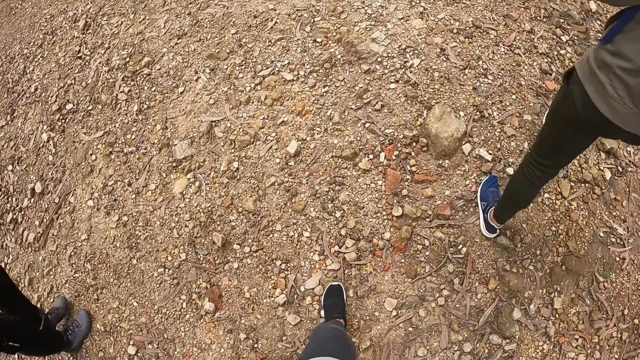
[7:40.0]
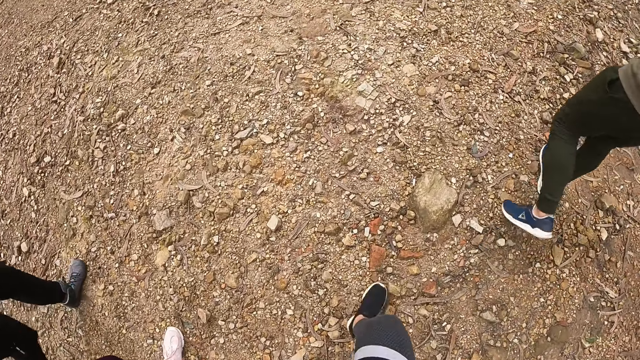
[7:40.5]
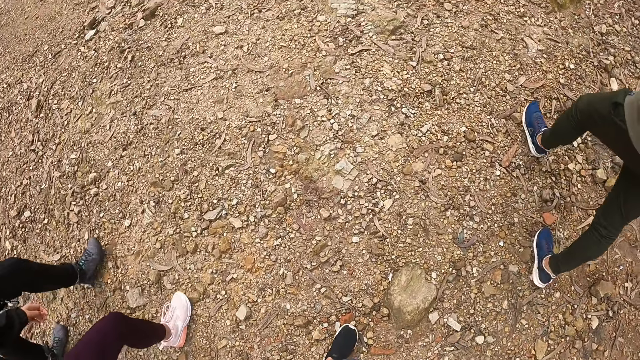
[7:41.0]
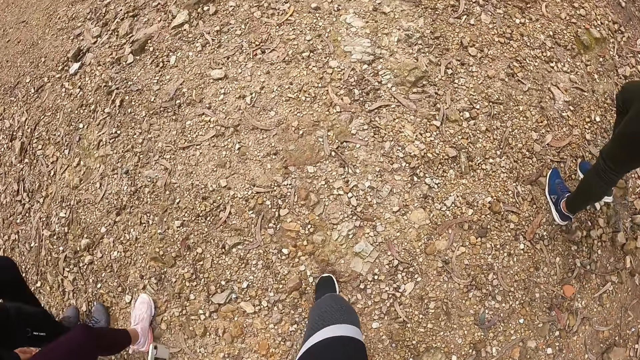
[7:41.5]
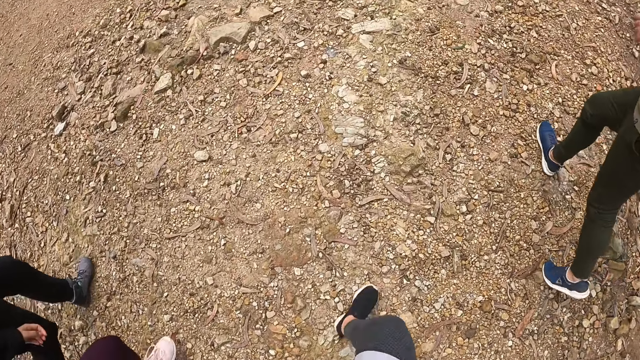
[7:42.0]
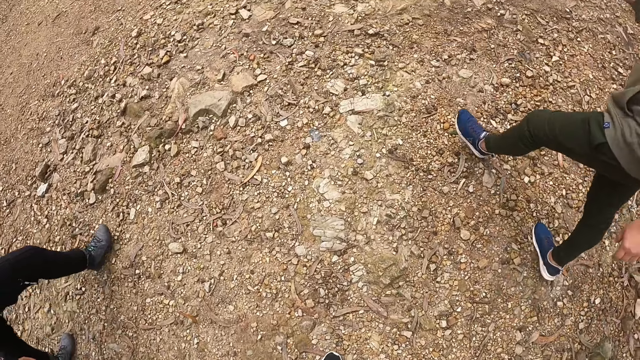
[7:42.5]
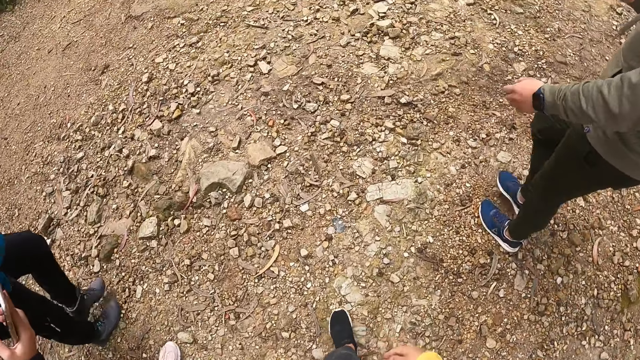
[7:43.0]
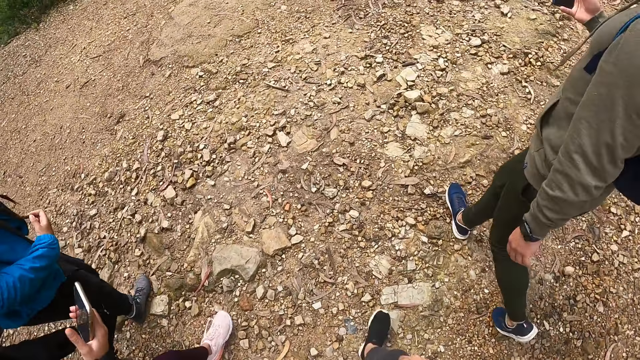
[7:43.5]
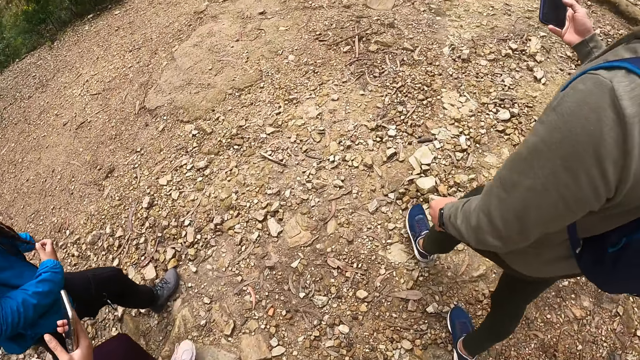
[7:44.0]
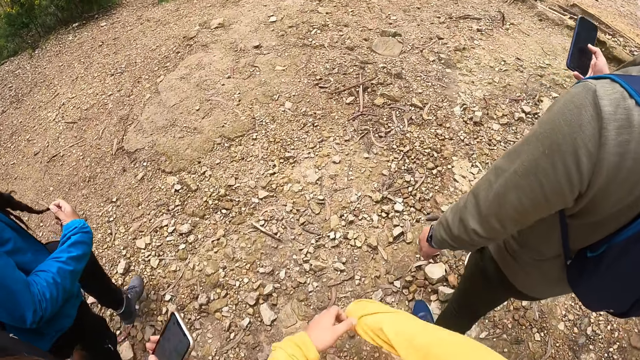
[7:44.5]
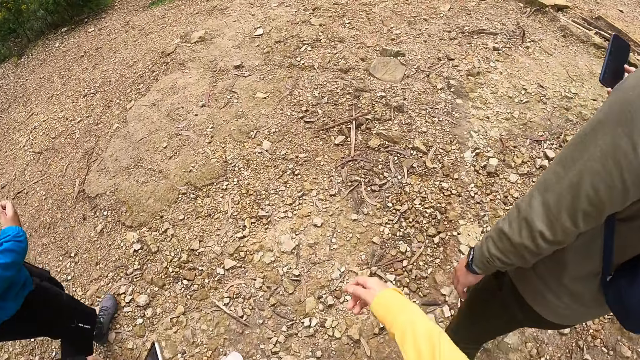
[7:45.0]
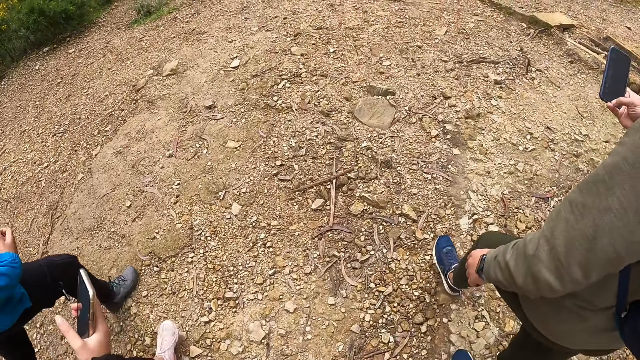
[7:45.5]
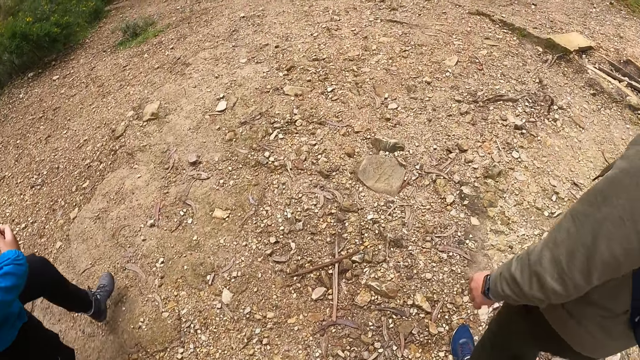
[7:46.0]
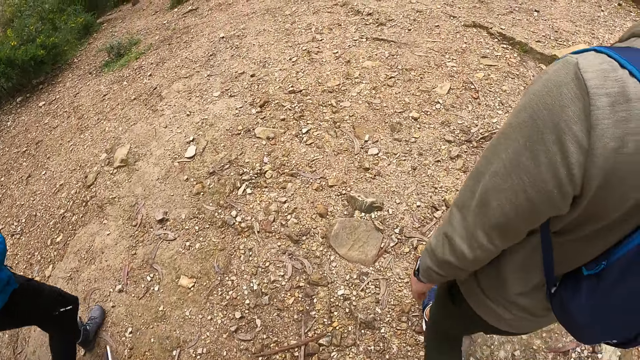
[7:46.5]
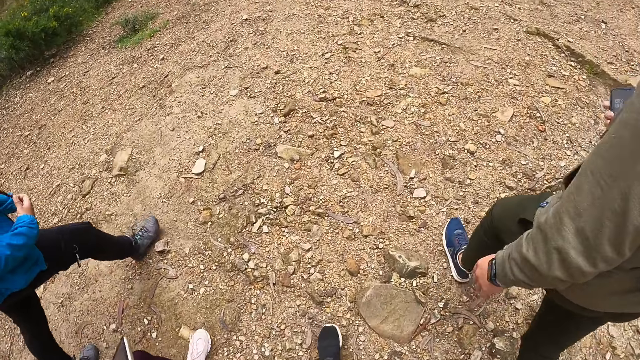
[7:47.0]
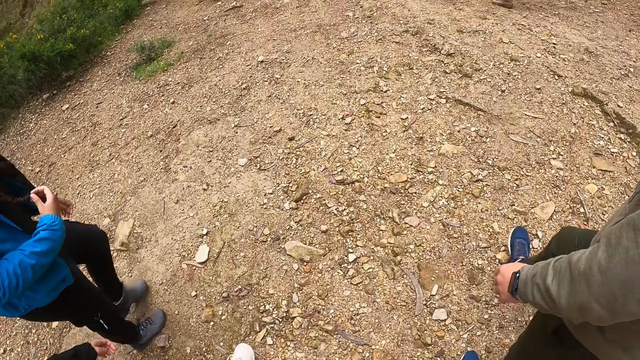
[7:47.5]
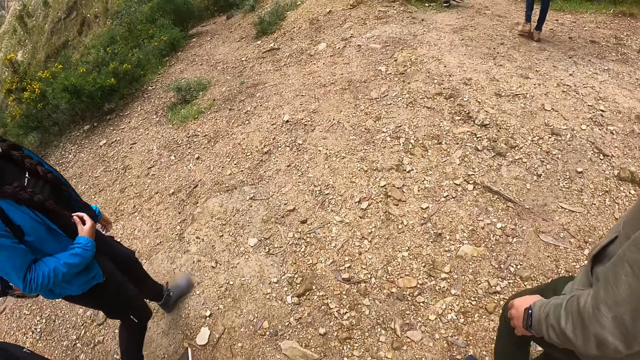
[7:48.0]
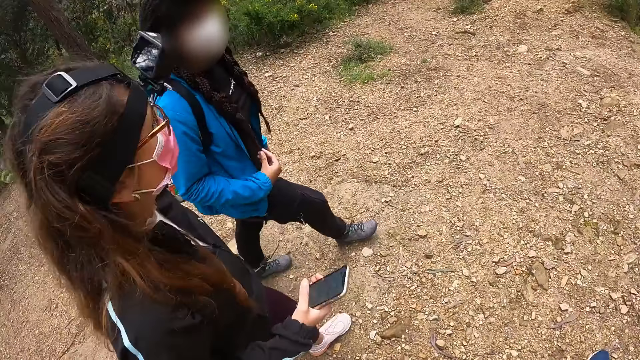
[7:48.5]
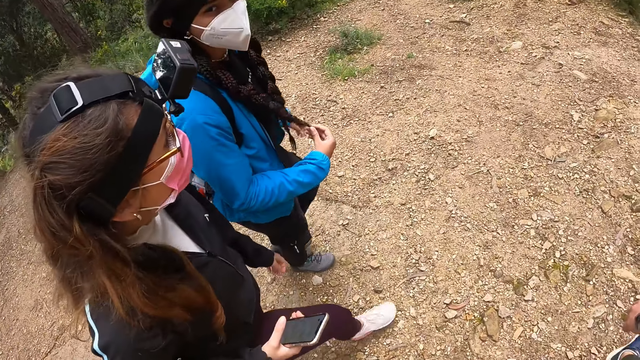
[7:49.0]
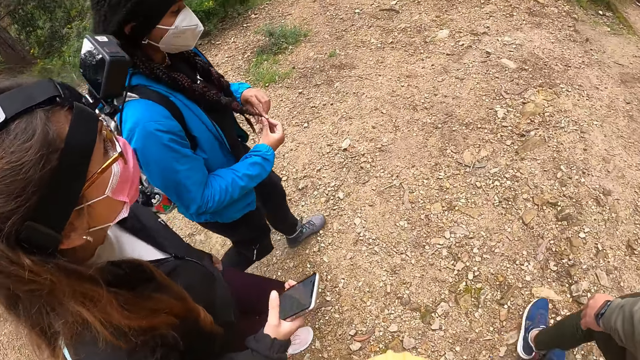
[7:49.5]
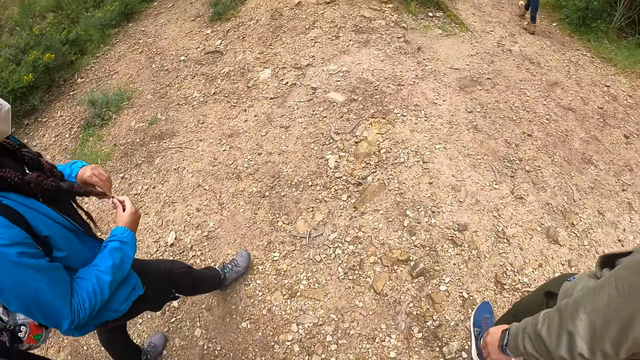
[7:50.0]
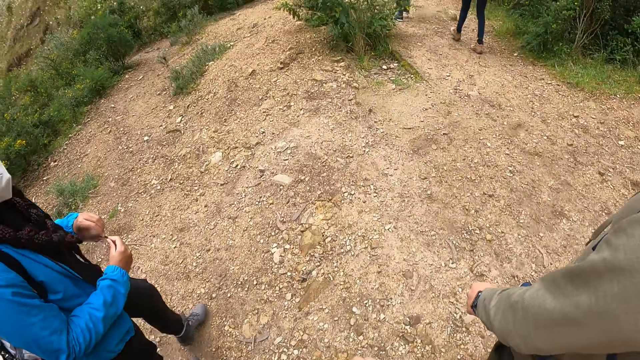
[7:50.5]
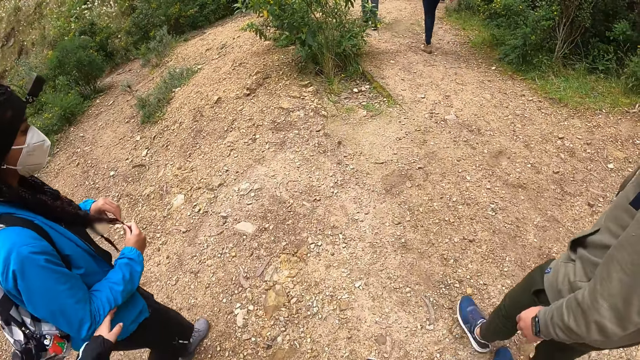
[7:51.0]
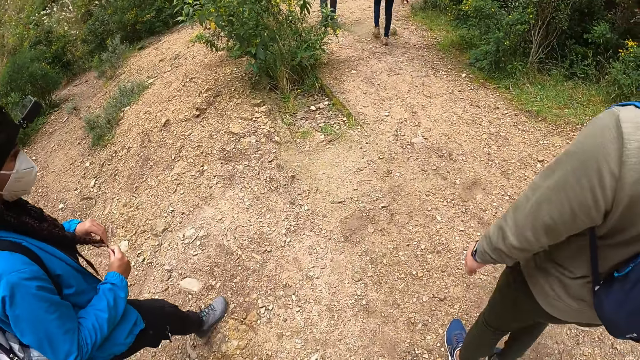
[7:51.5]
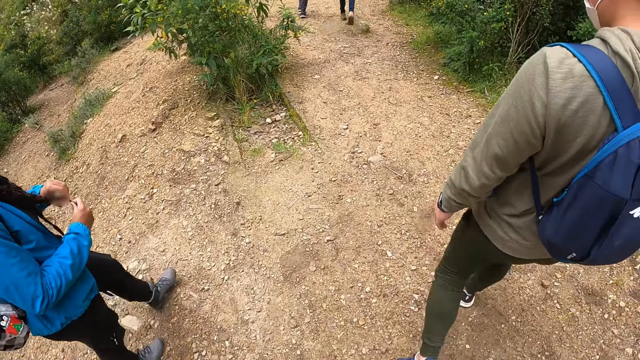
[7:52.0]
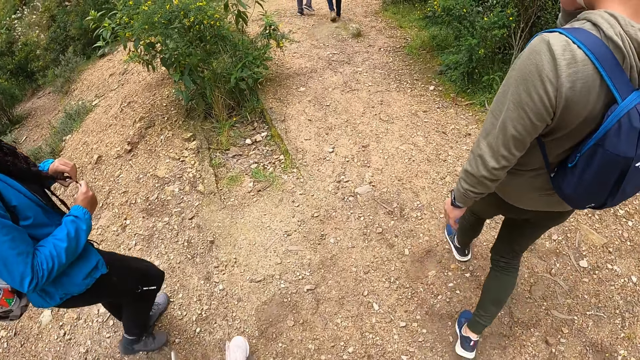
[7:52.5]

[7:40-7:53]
A man presses the phone in his right hand with his right hand. The camera wearer moves their right hand. A woman holds the phone with her right hand. Another woman holds her hair with her right hand. The camera wearer moves their hands and looks aside. The other woman holds her hair with her hands. The camera wearer looks forward.

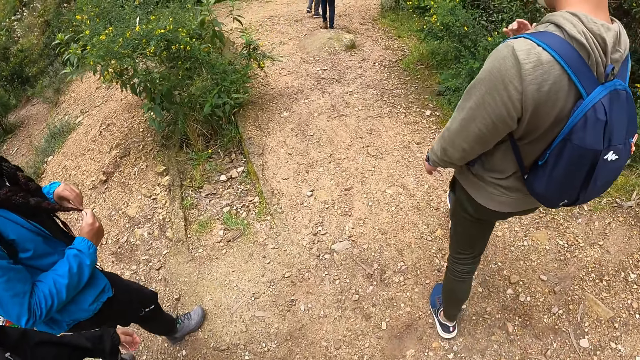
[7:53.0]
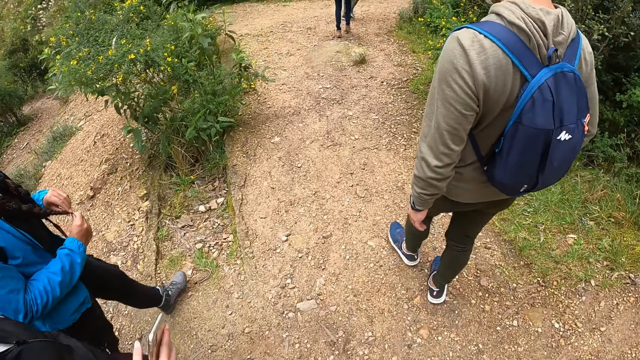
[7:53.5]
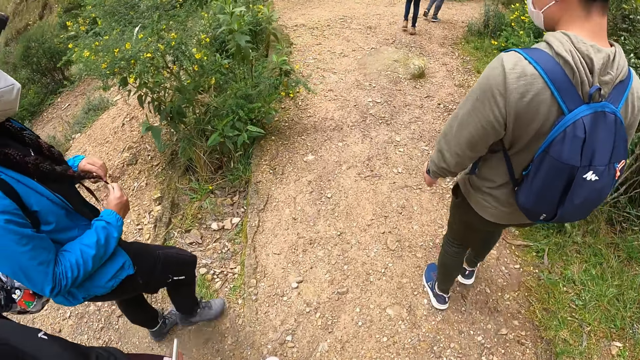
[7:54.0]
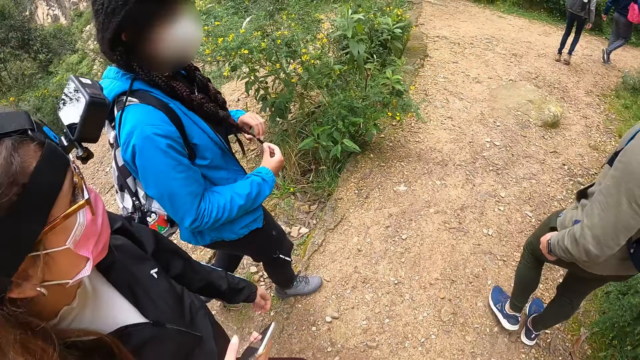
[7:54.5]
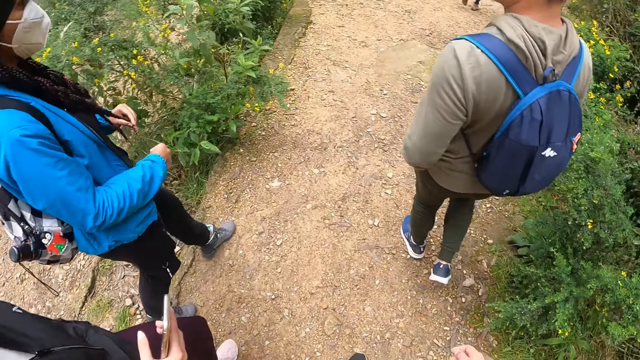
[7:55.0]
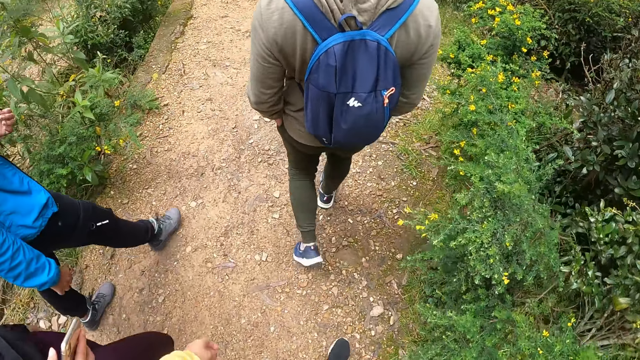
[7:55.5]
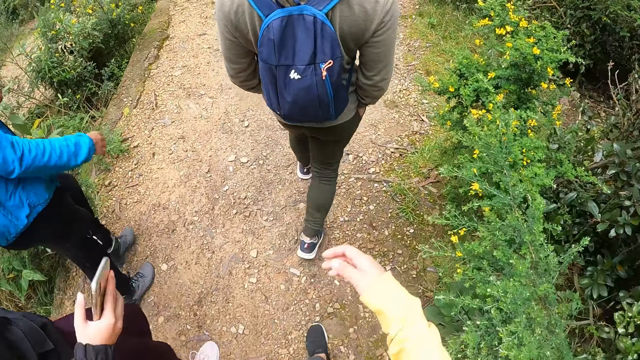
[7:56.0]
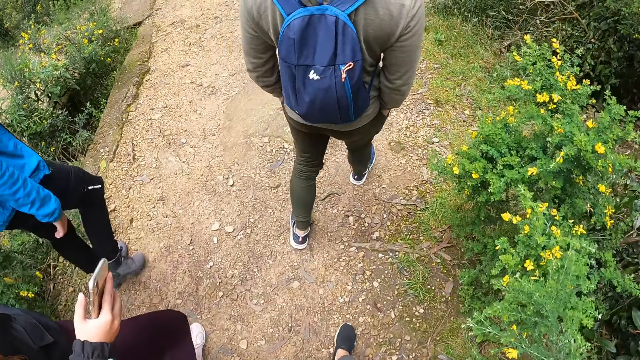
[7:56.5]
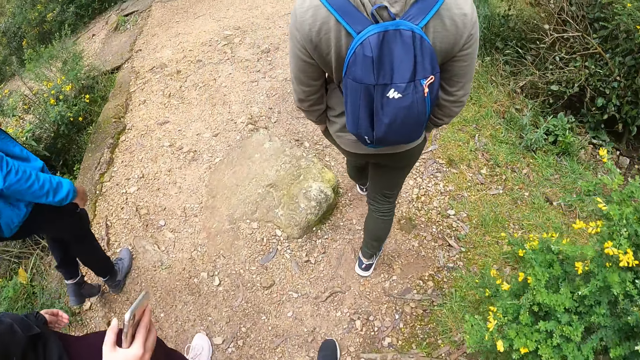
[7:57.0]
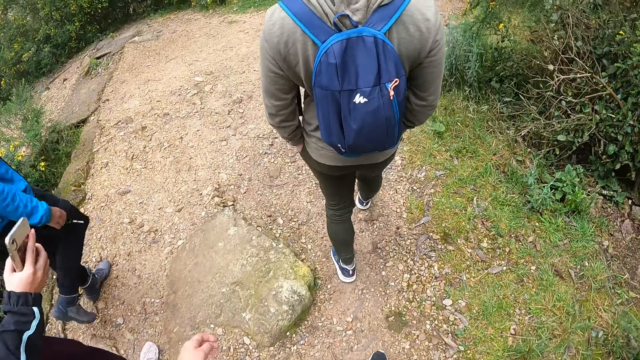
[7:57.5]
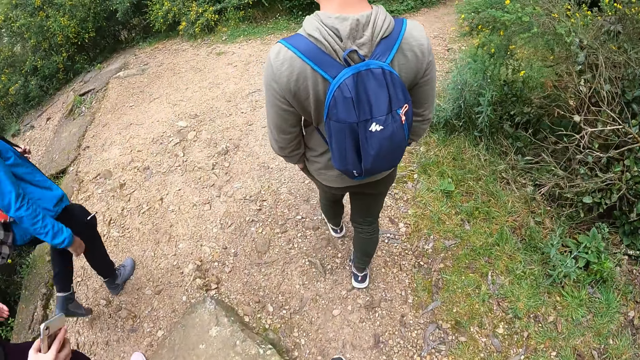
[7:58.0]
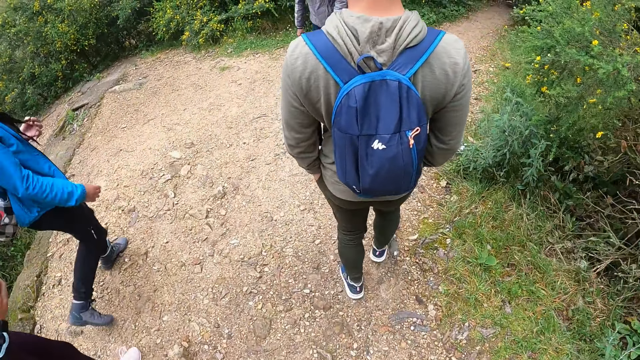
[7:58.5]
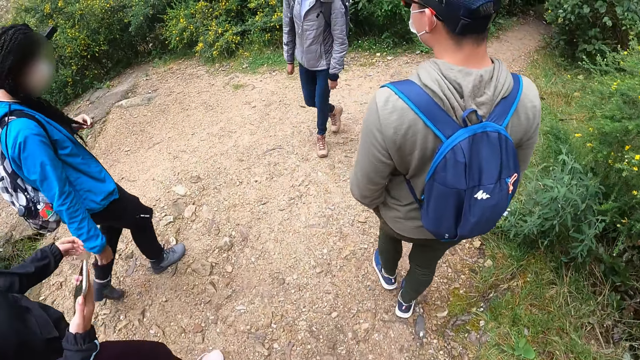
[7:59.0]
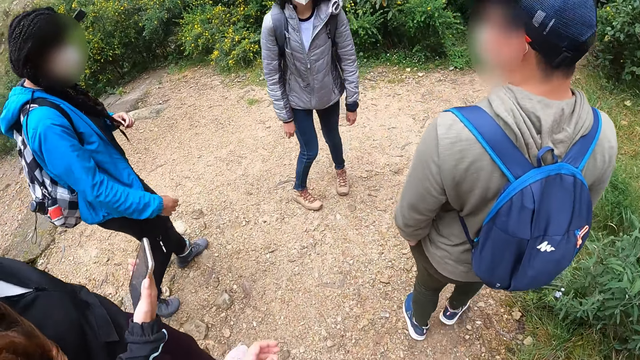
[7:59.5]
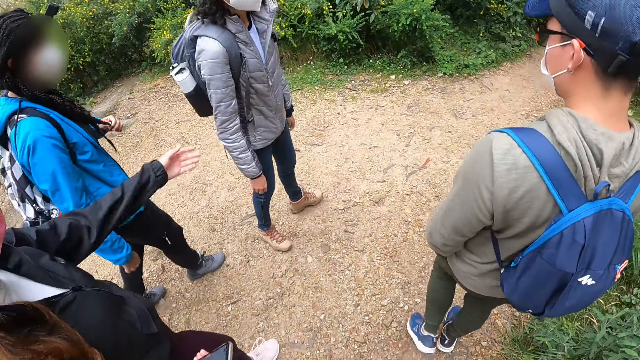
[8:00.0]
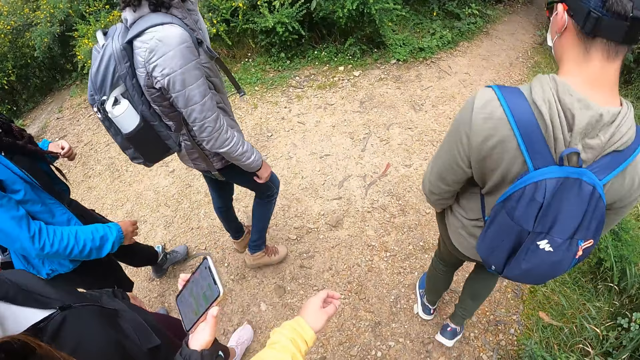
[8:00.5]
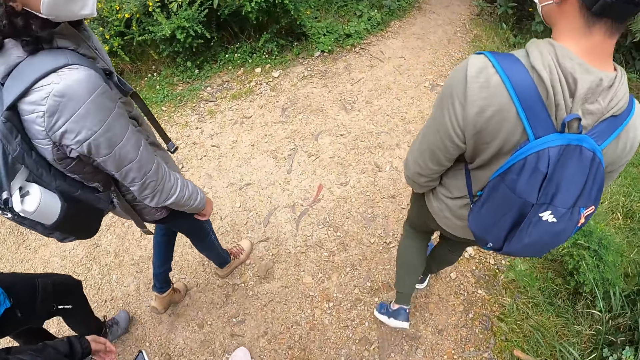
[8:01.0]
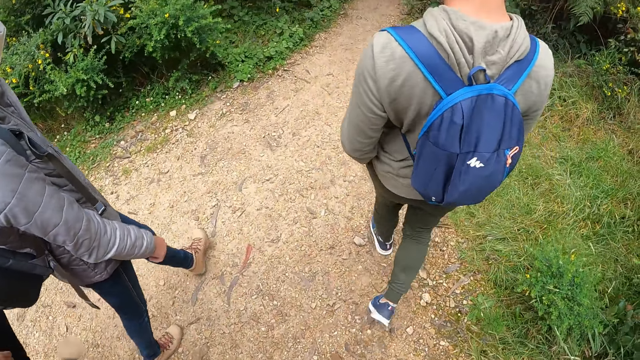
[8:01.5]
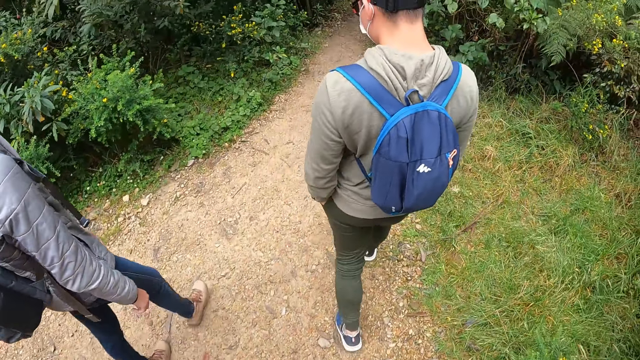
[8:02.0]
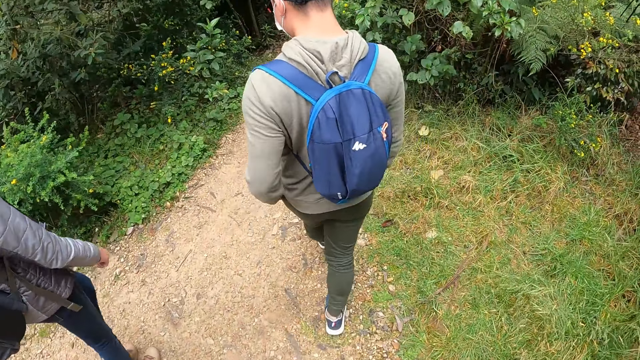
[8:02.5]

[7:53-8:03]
A woman holds her hair with her left hand. The camera wearer moves their hand. They move their hand again. Another woman walks with the camera wearer, the first woman, a third woman, and a man on the pathway in the forest. The camera wearer moves their hand.
